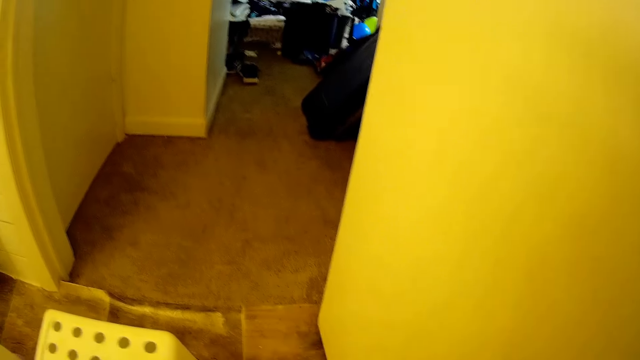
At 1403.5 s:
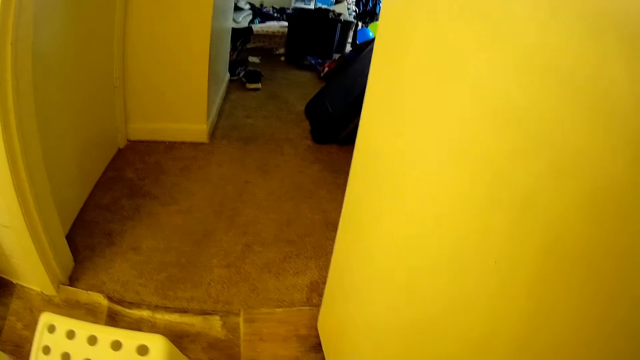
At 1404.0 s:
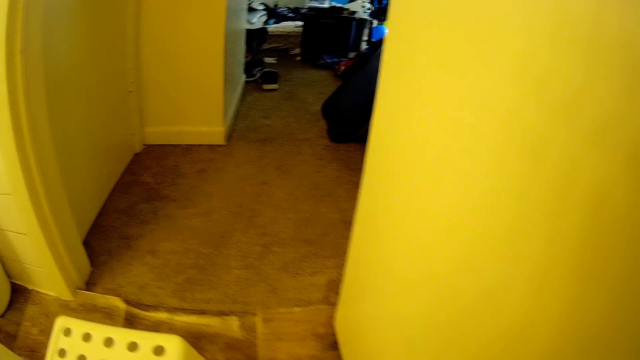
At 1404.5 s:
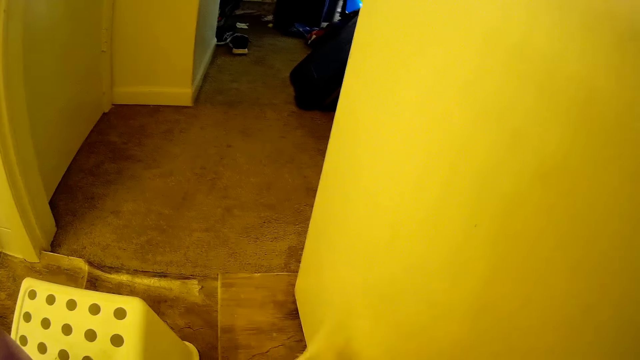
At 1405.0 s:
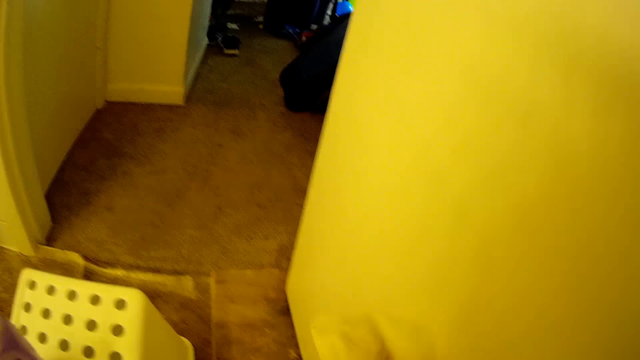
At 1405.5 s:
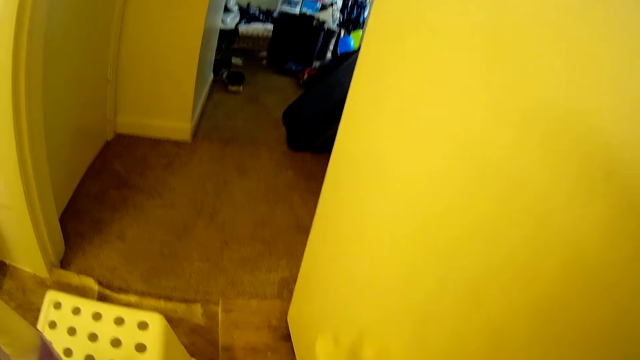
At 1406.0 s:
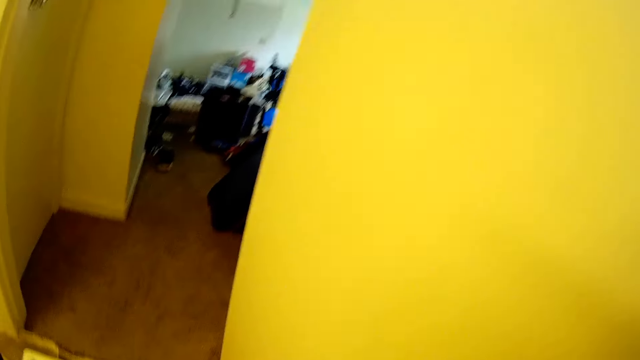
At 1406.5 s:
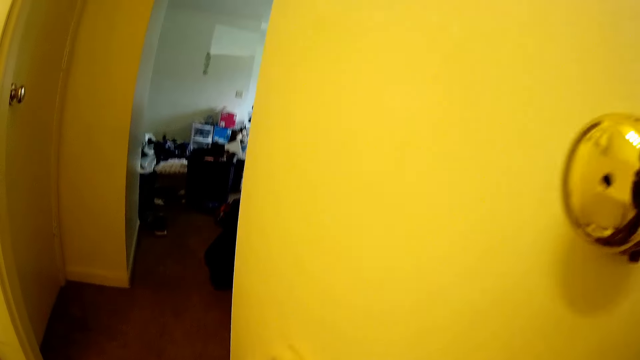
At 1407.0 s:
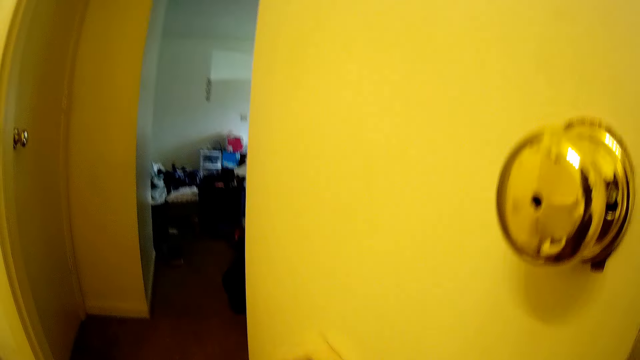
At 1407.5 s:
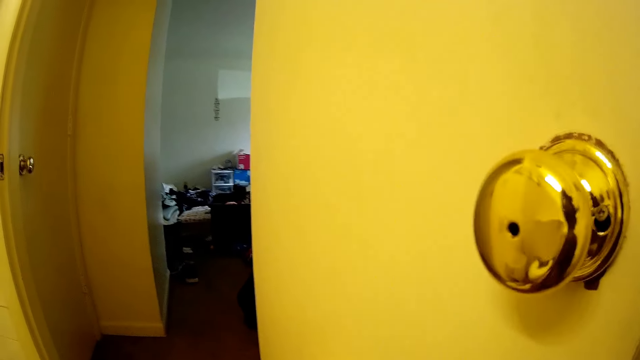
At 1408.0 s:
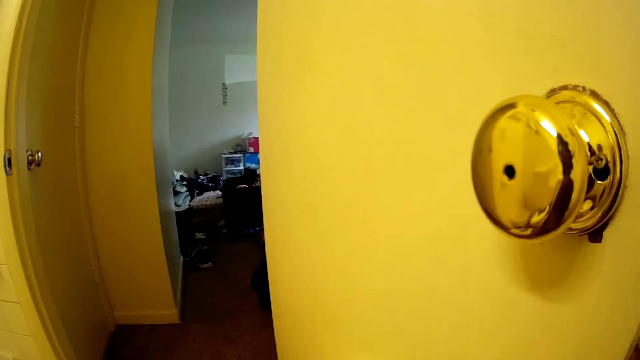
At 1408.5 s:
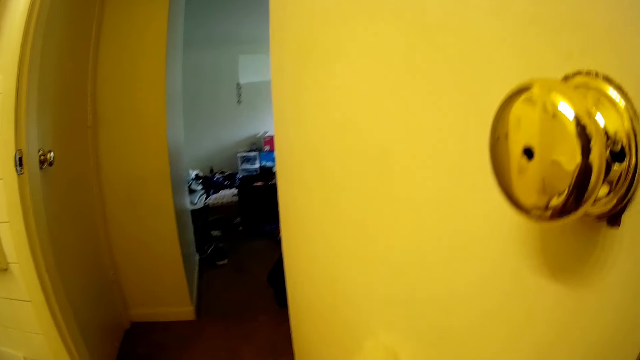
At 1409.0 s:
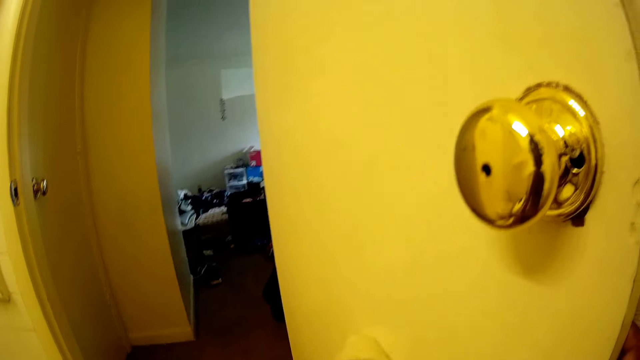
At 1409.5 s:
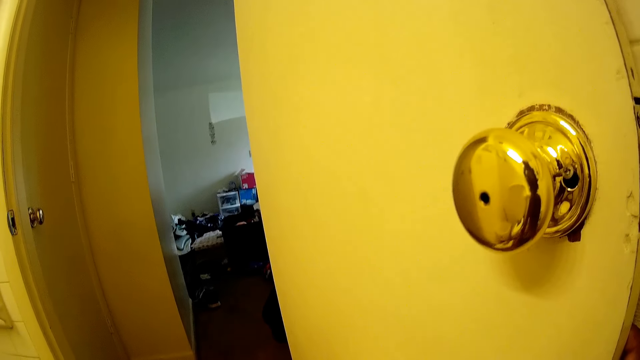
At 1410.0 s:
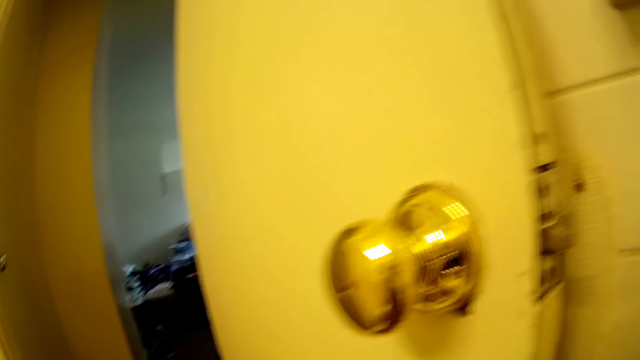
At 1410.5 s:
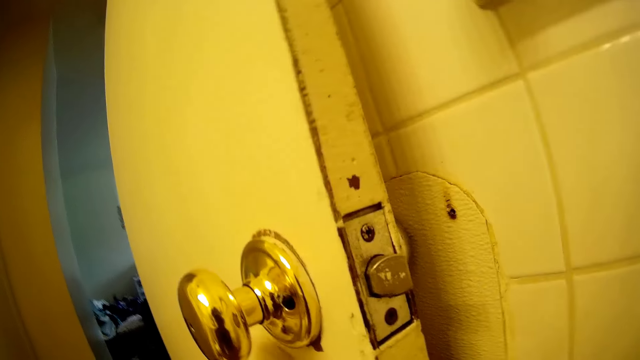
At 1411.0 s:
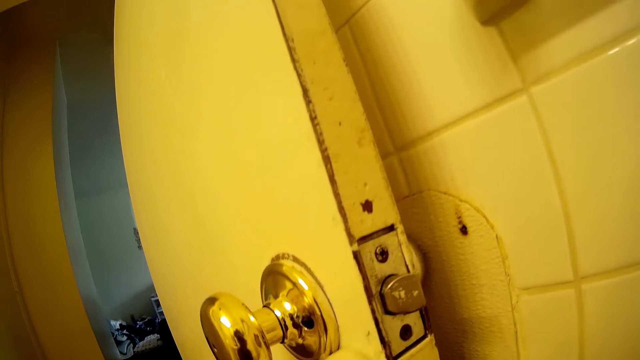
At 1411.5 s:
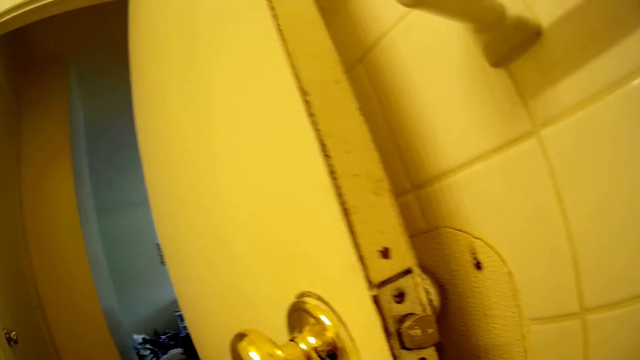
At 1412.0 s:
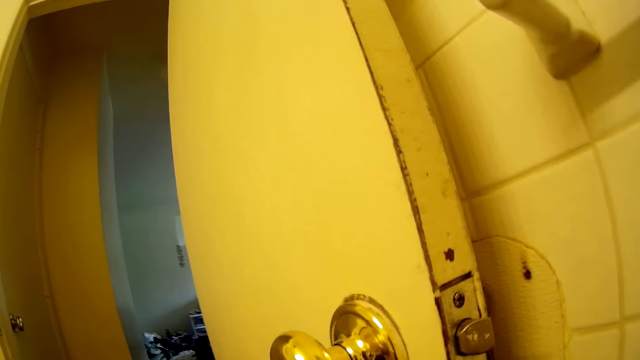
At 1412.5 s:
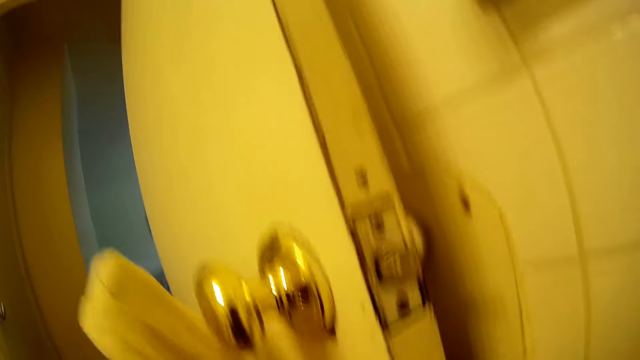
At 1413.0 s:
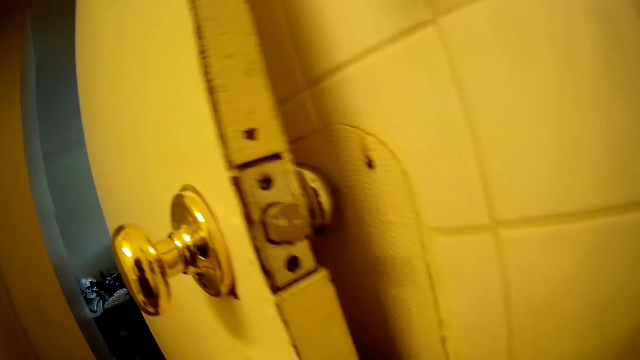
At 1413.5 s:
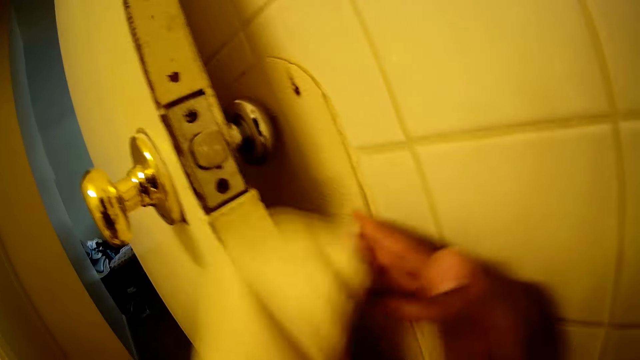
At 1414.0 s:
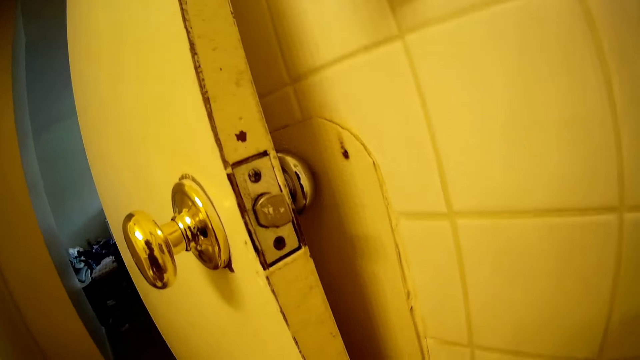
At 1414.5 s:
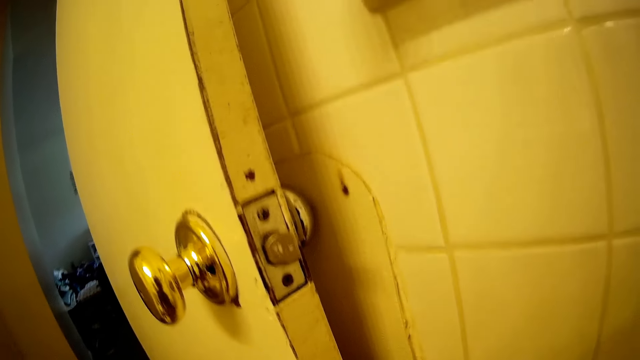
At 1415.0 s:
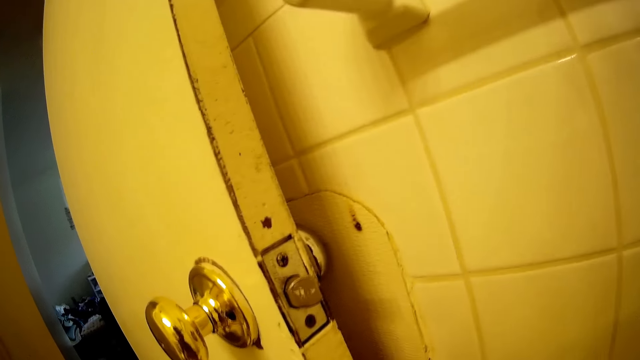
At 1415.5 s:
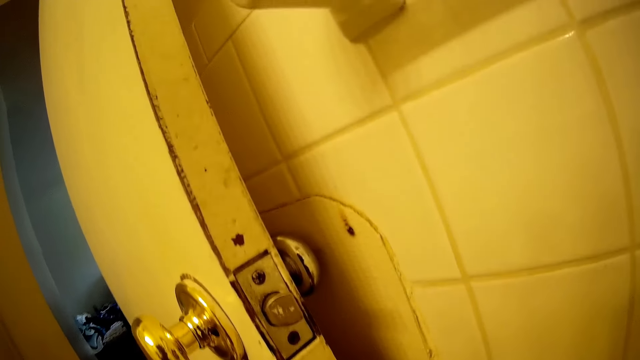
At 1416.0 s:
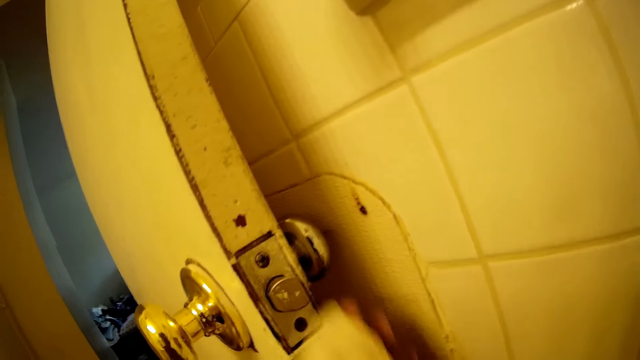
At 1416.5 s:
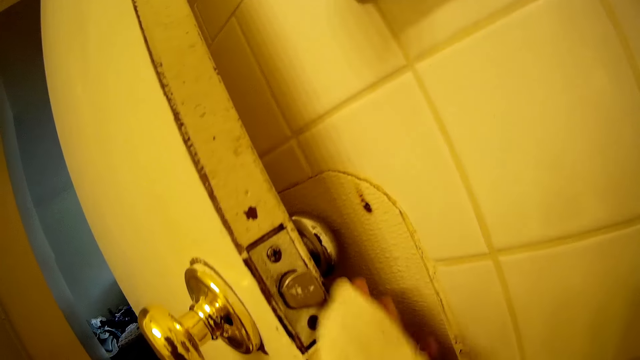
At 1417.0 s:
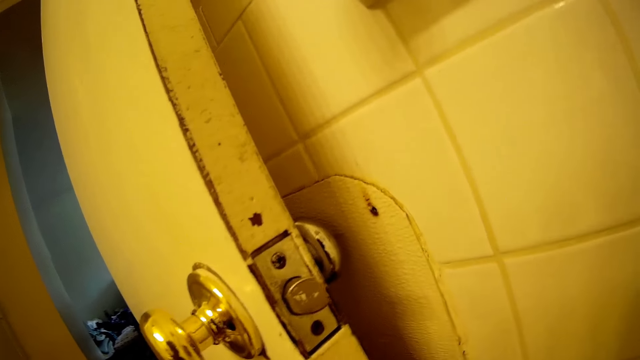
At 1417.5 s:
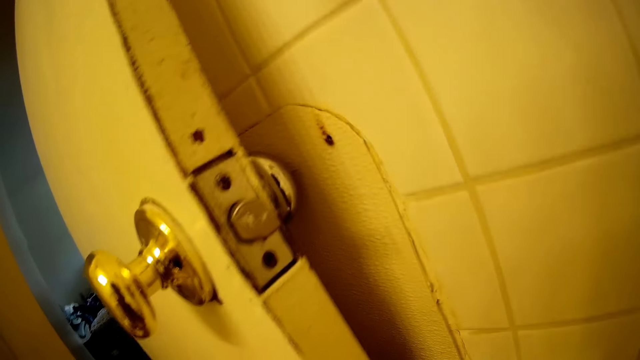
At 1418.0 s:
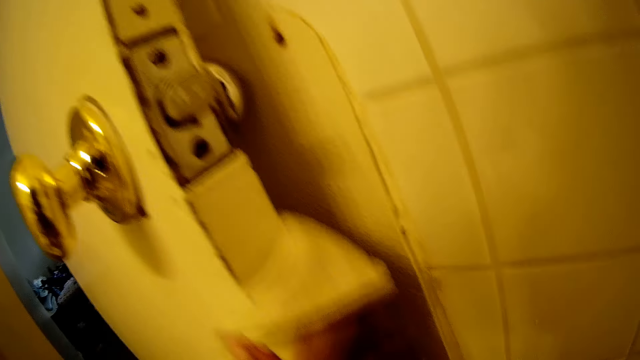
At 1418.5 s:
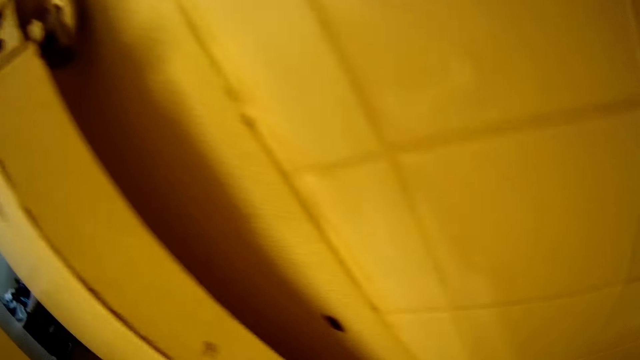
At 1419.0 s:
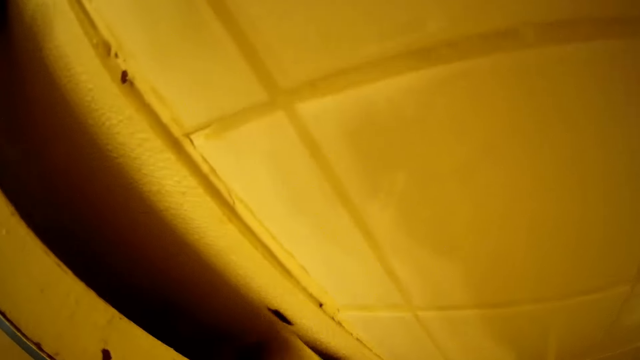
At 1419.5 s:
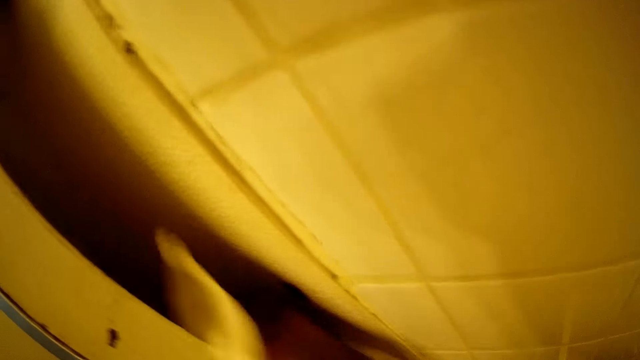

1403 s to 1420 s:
The camera wearer cleans a door with a napkin in her right hand.

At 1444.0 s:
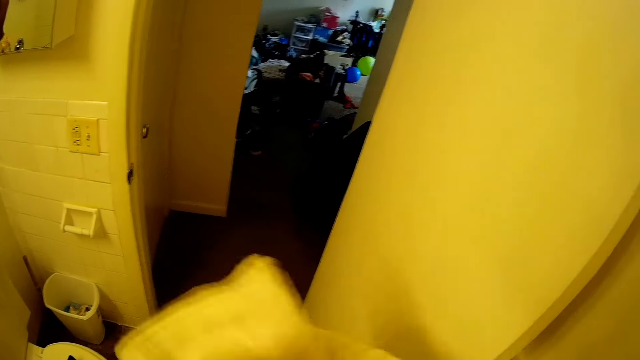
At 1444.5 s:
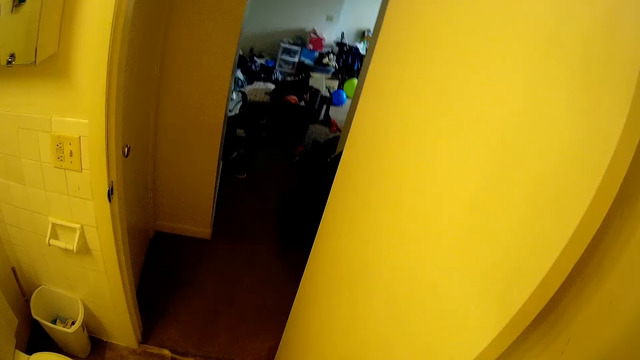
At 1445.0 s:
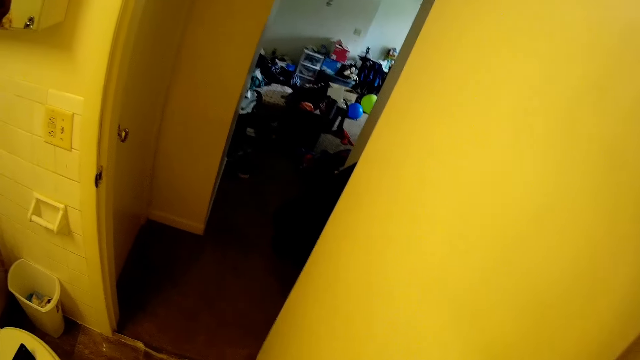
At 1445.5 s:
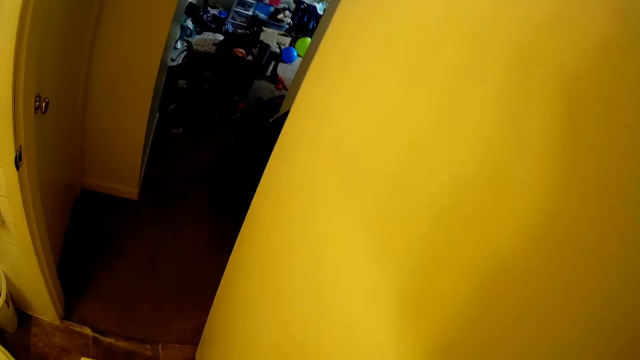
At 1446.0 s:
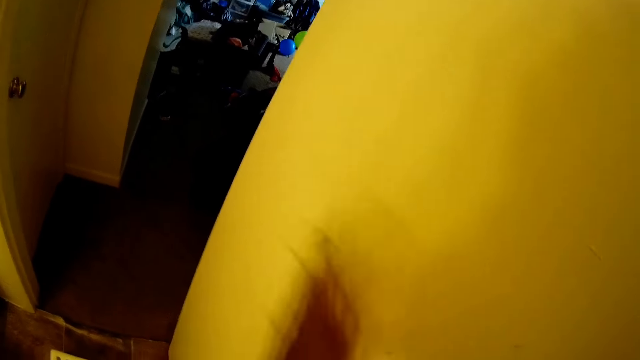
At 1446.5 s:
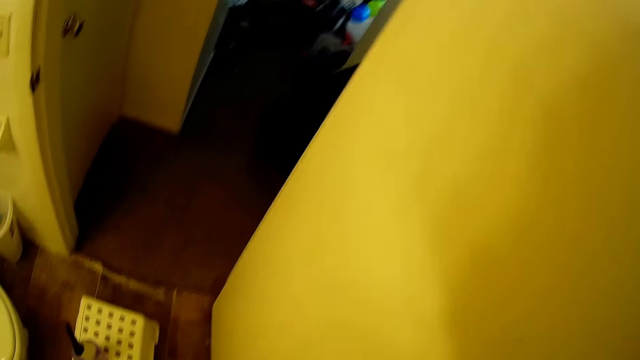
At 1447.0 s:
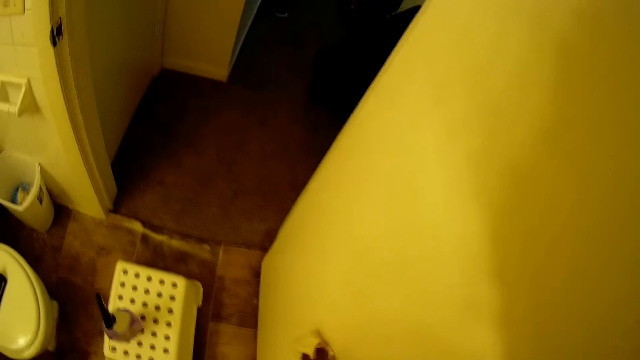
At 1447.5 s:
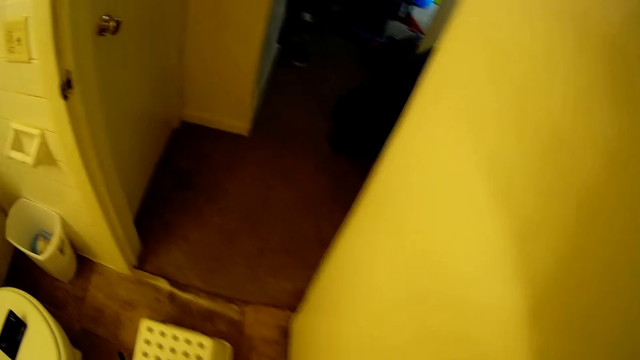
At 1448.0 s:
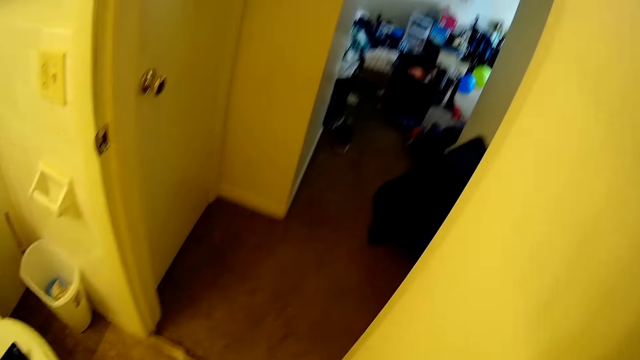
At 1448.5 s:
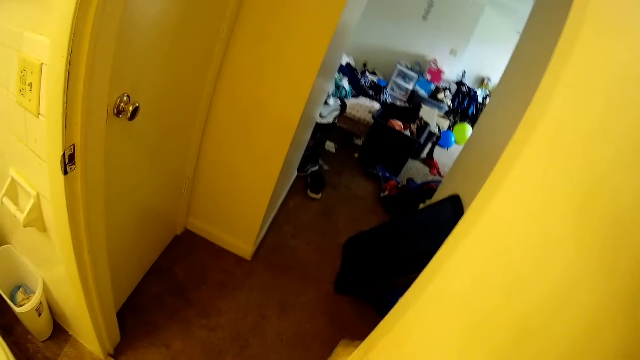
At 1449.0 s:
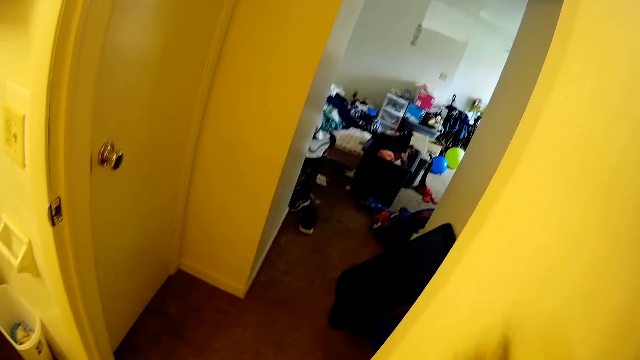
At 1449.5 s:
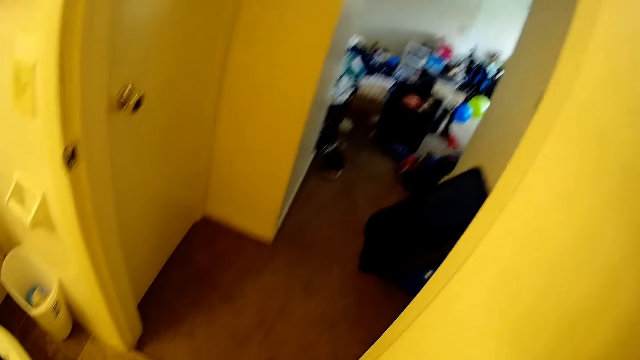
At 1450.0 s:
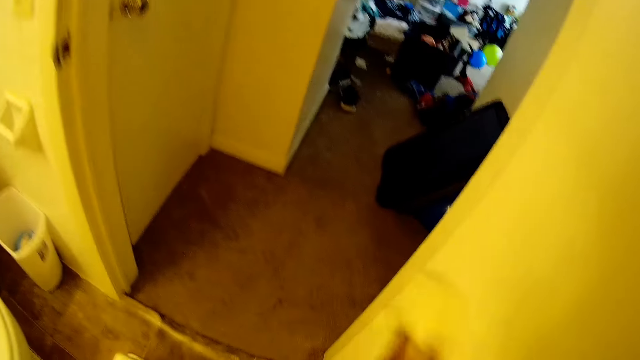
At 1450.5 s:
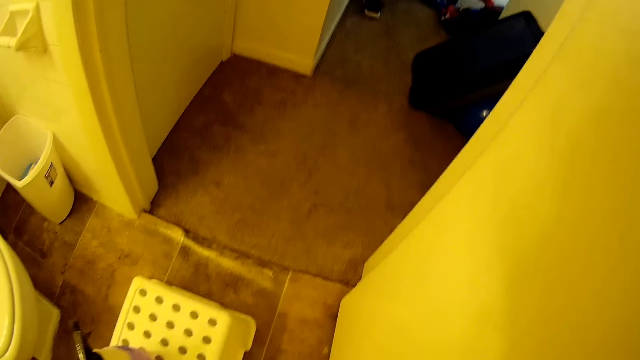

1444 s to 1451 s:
The camera wearer cleans the door with a napkin in her left hand.
